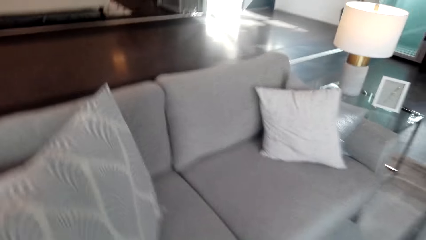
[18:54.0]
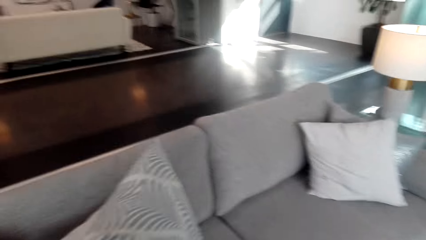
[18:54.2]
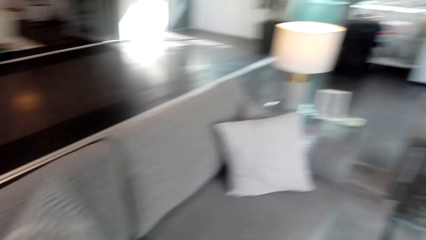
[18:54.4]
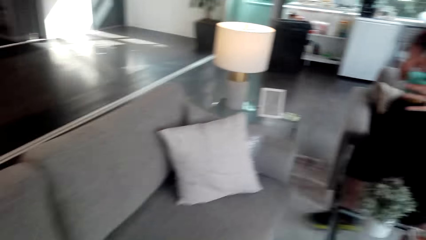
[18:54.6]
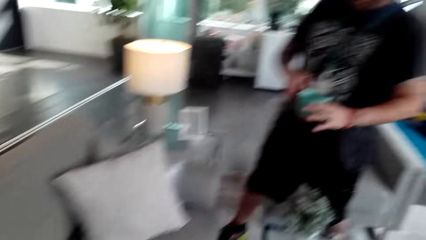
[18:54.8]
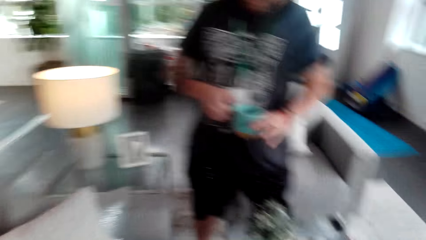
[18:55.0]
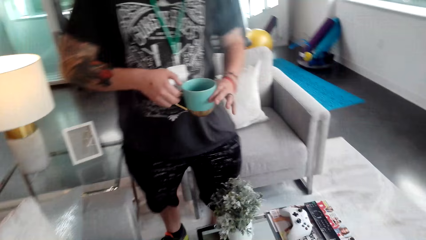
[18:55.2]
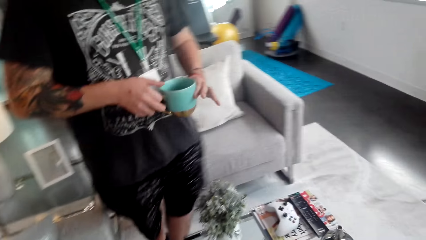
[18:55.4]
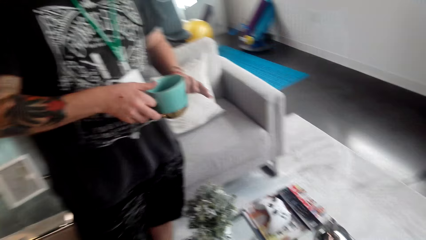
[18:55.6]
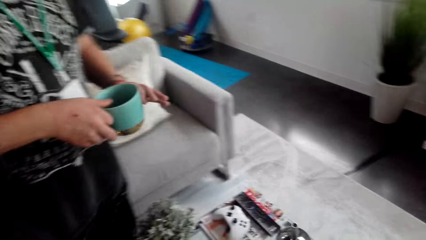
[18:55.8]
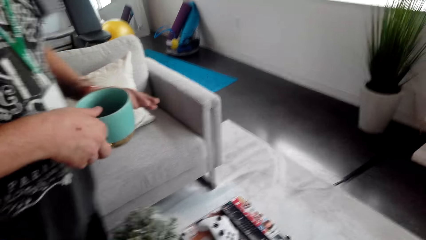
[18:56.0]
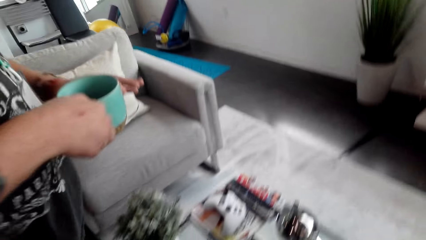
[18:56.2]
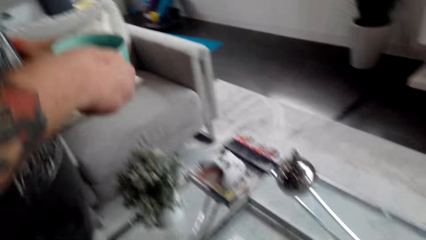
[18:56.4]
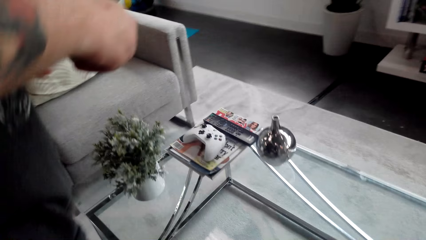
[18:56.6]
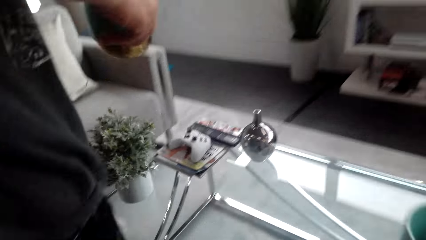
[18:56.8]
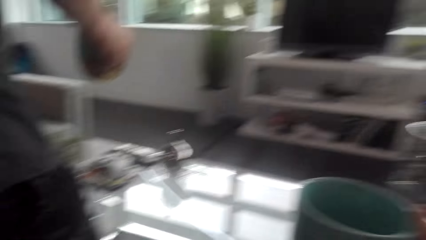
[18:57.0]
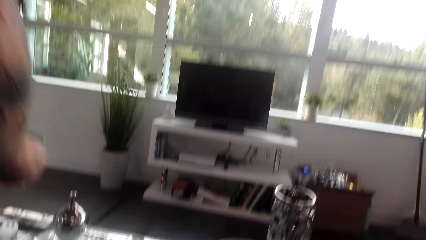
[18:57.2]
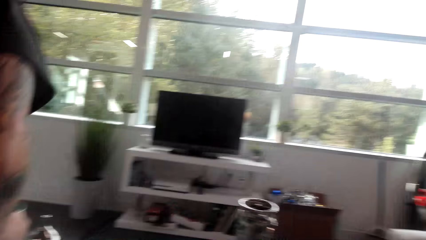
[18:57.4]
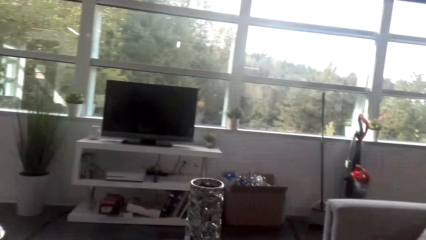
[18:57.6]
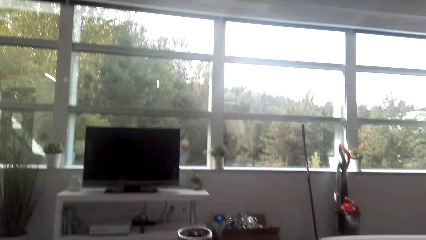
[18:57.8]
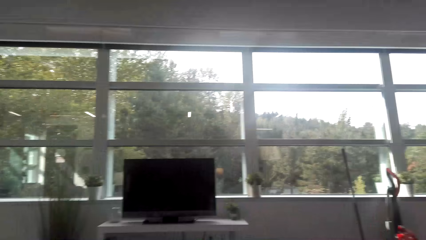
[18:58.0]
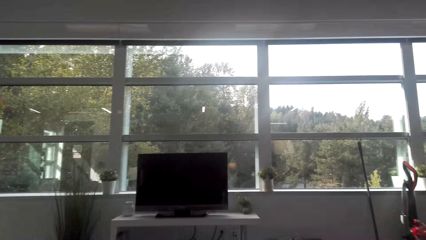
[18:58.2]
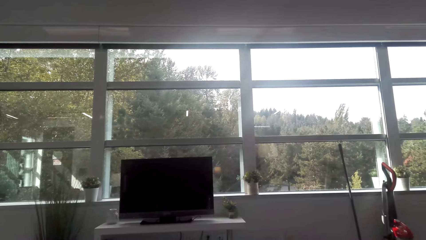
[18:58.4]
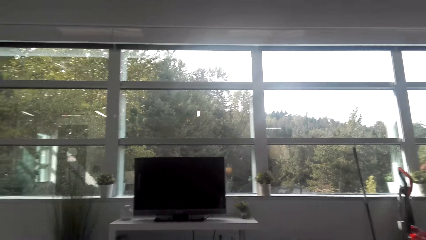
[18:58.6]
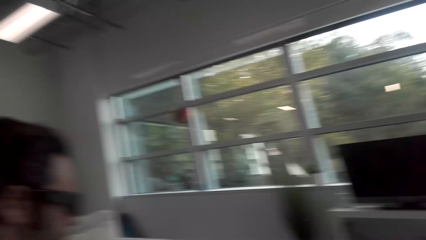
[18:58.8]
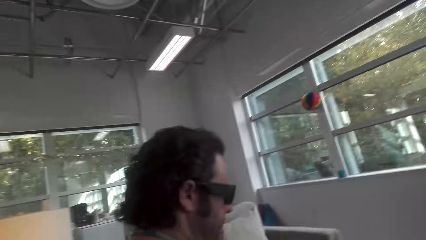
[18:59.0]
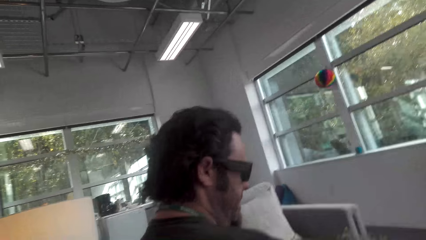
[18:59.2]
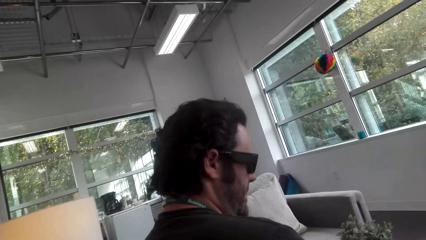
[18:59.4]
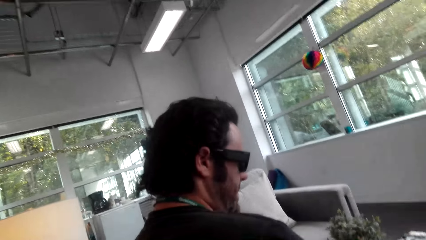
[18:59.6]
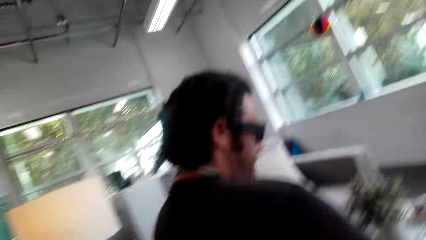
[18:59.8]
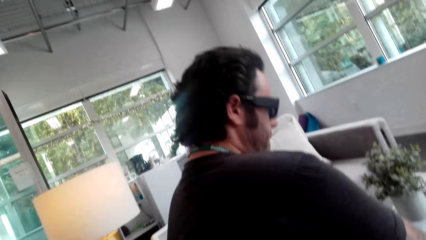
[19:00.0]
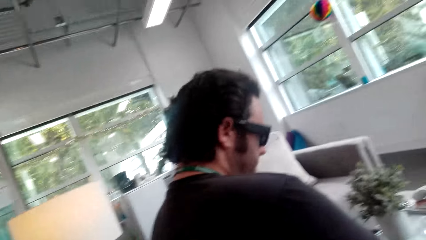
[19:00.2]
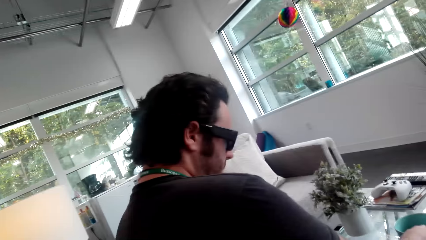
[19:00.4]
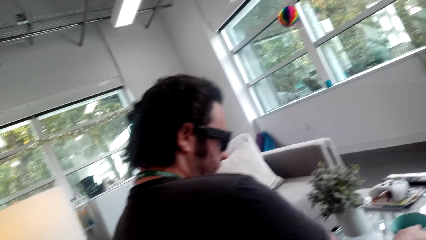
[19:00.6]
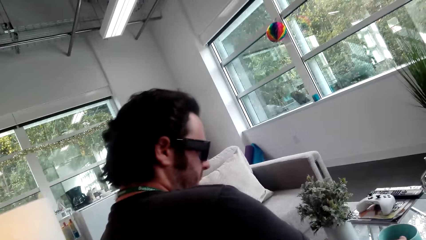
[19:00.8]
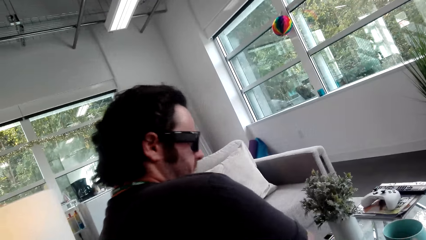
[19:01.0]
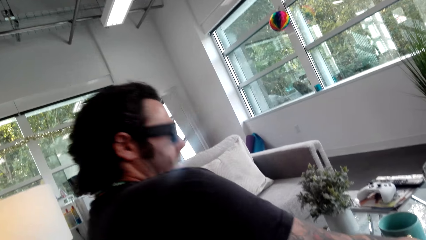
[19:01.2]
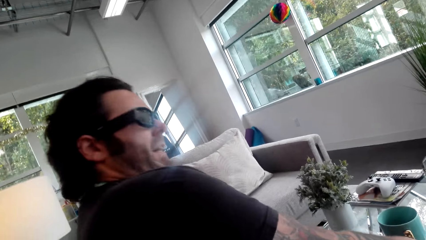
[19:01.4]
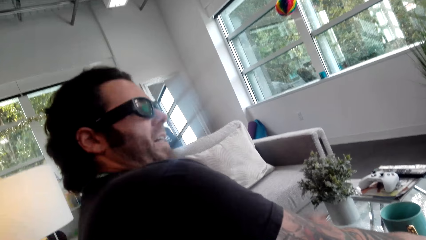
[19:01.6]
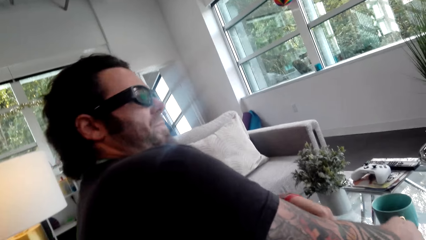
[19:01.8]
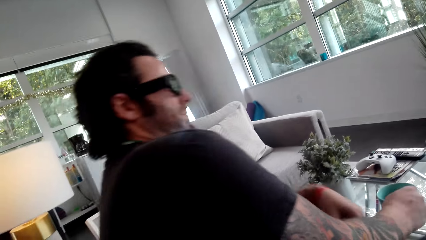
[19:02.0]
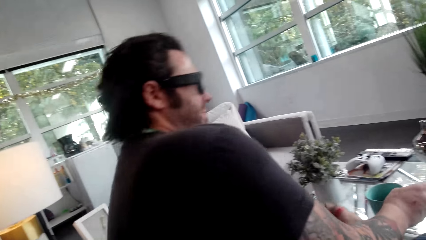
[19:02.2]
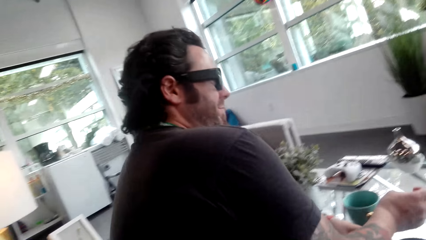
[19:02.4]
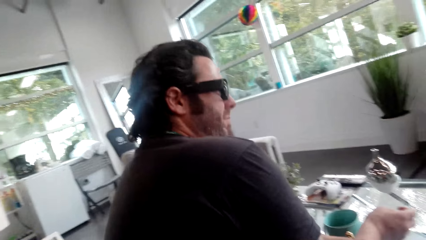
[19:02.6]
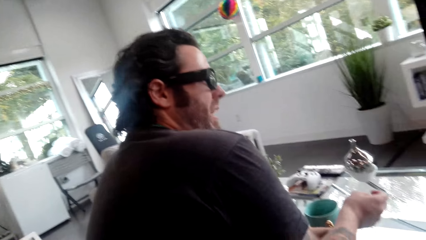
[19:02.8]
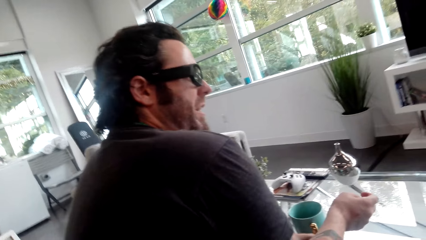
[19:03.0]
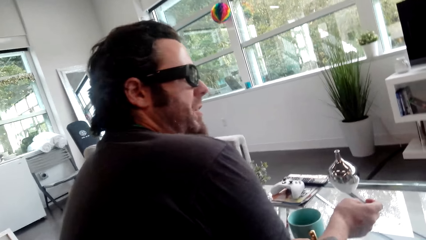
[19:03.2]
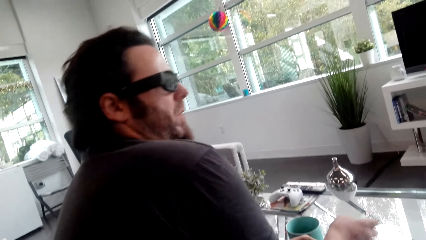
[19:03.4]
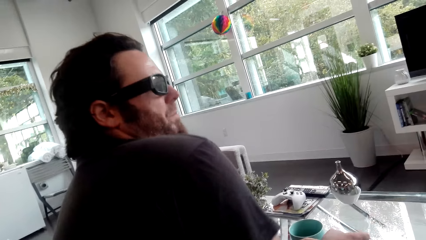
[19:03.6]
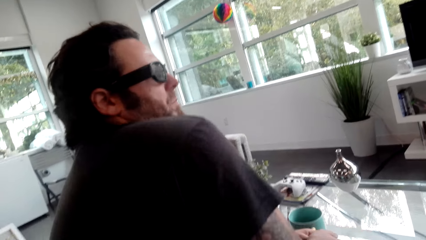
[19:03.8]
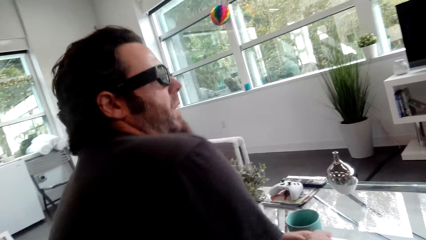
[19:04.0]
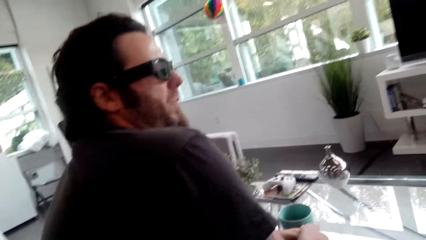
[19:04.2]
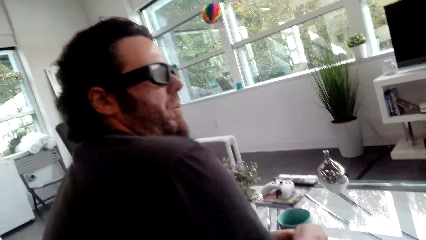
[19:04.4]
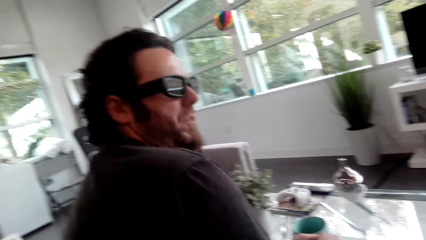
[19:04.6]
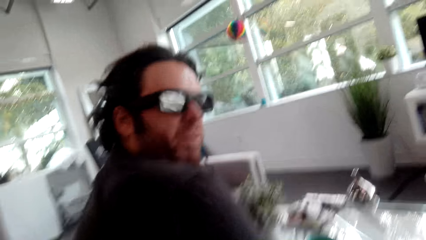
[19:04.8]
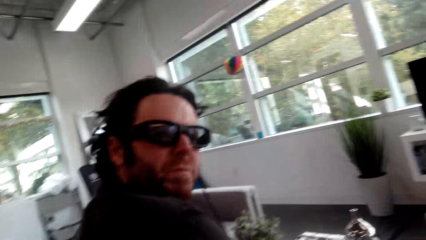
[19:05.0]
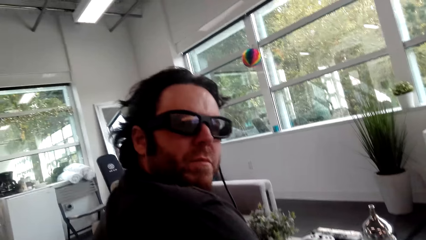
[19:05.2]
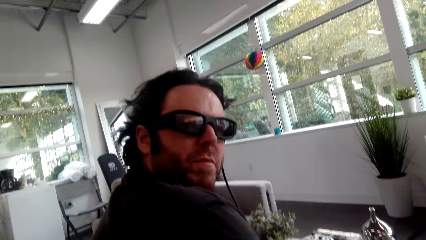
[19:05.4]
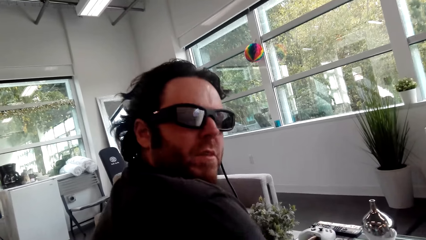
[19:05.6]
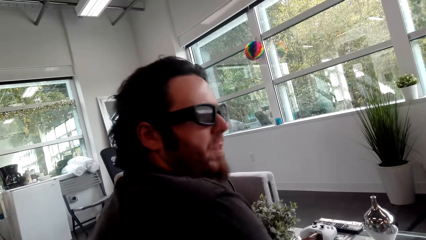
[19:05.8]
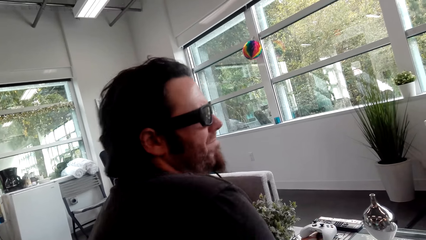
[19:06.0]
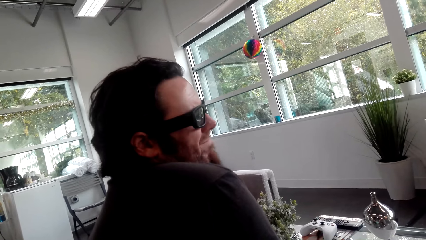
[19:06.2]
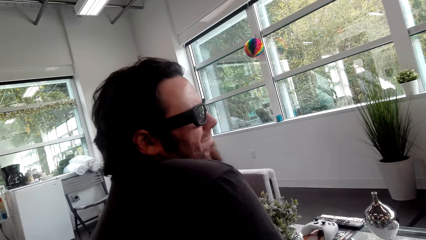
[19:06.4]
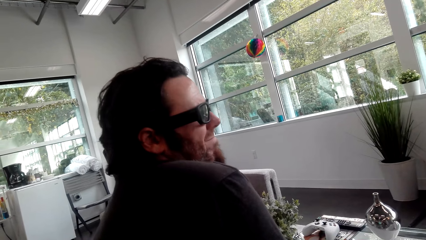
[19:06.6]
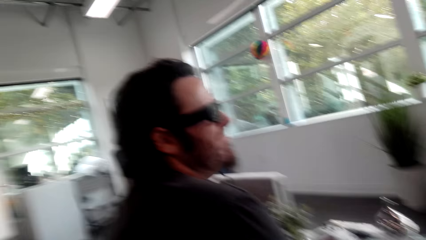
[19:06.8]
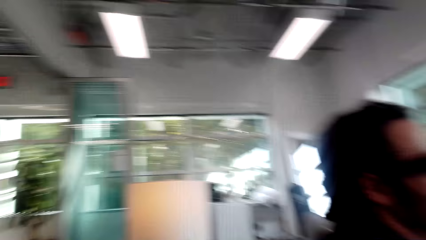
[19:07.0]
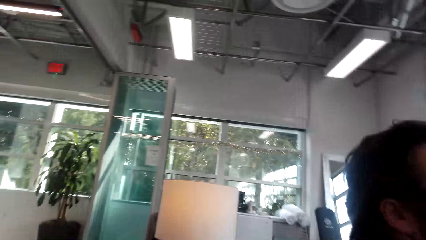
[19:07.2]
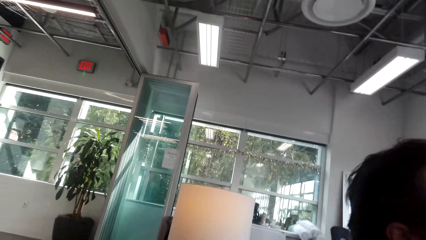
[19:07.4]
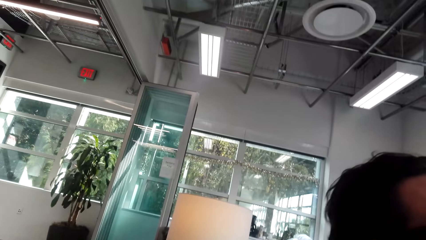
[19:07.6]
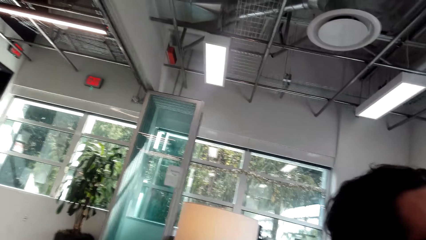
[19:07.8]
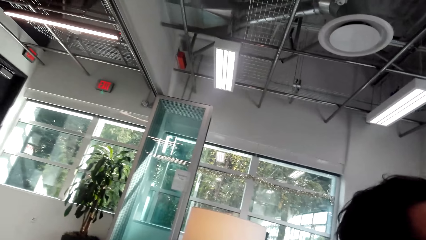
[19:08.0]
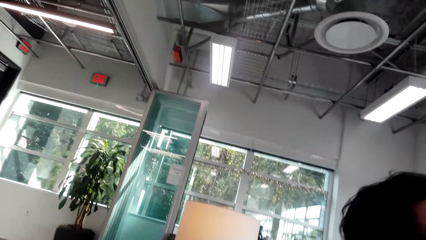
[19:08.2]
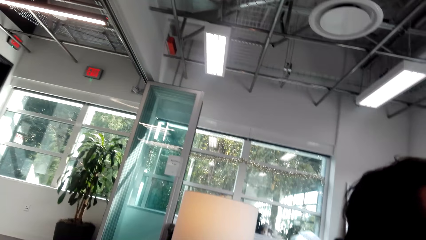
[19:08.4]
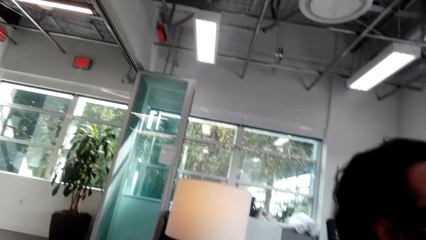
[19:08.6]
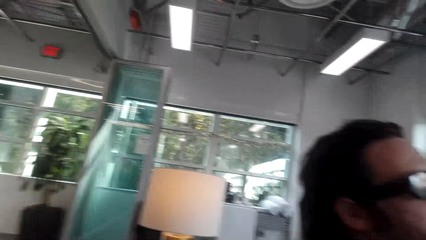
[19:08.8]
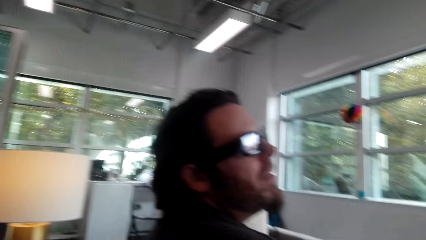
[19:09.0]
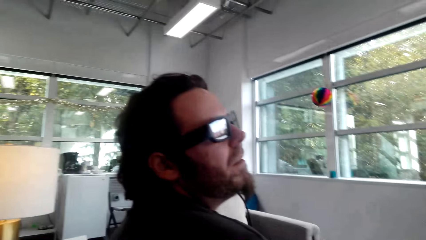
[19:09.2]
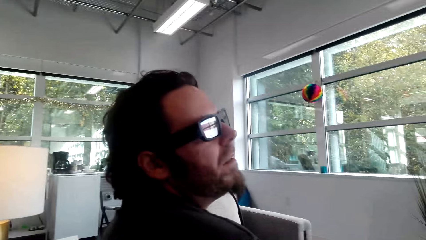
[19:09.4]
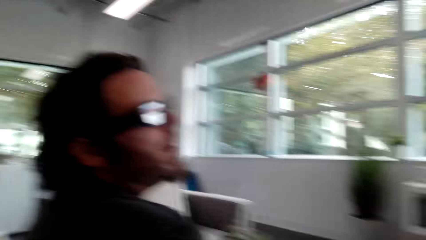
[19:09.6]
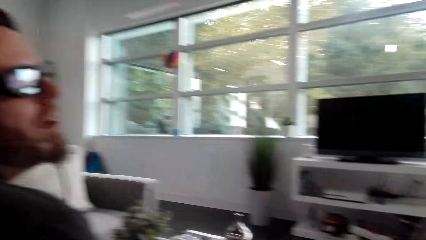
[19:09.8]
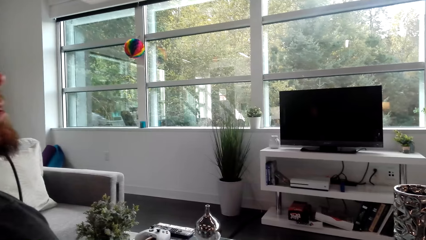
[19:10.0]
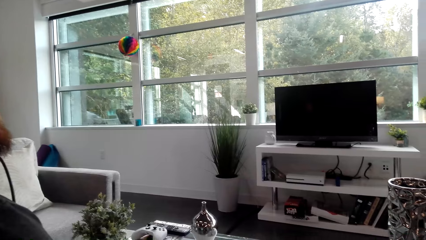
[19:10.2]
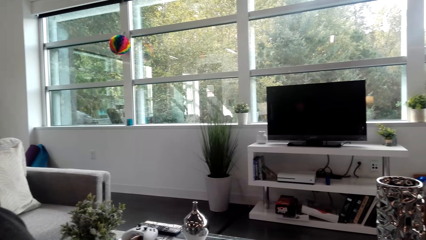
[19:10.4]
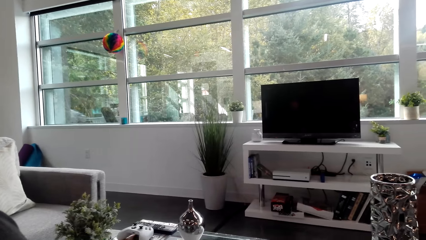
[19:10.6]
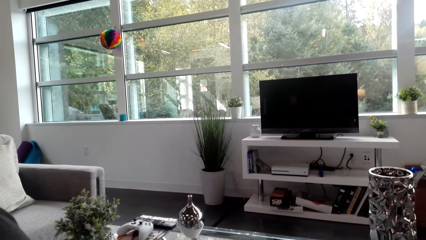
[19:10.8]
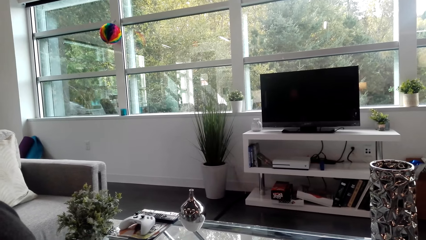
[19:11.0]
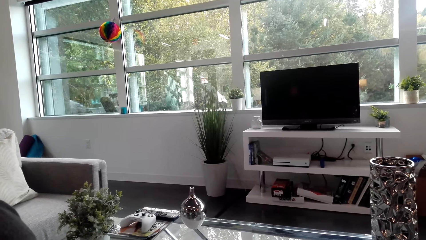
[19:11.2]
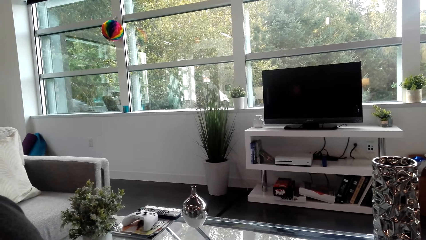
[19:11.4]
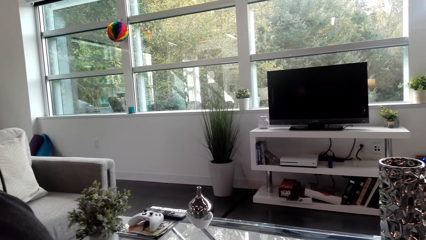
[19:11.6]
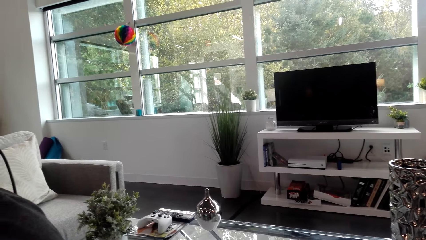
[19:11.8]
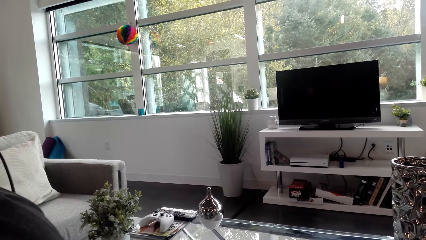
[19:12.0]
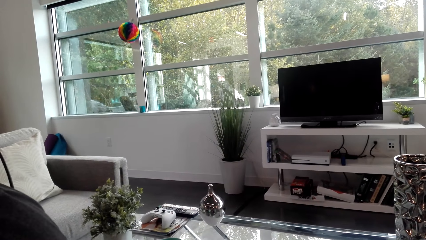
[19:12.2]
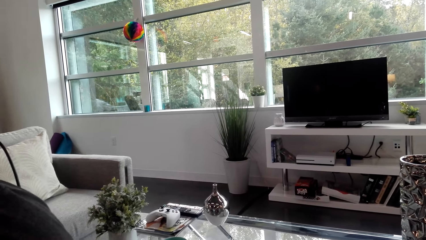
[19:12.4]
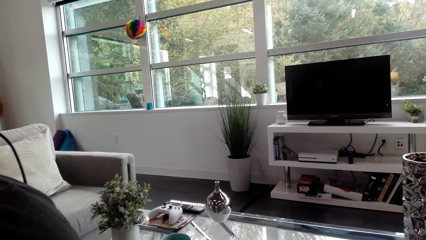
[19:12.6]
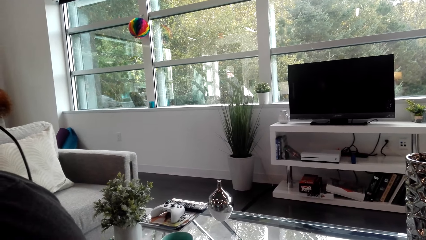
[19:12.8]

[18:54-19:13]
The camera wearer sits on the chair and looks at a man. The man sits down and converses with the camera wearer. The camera wearer converses with the man. The man puts the cup of coffee on the table and converses with the camera wearer. The camera wearer talks with the man. The man looks at the camera wearer. The camera wearer looks around the house and looks at the man.
